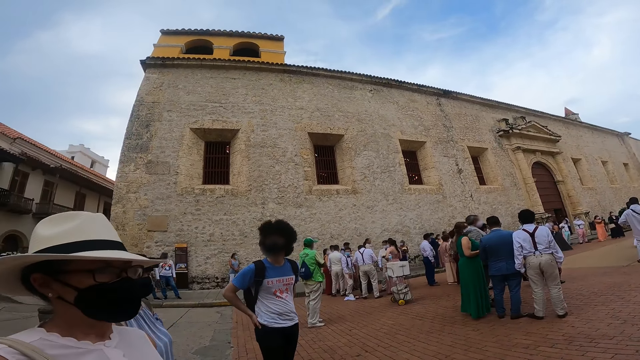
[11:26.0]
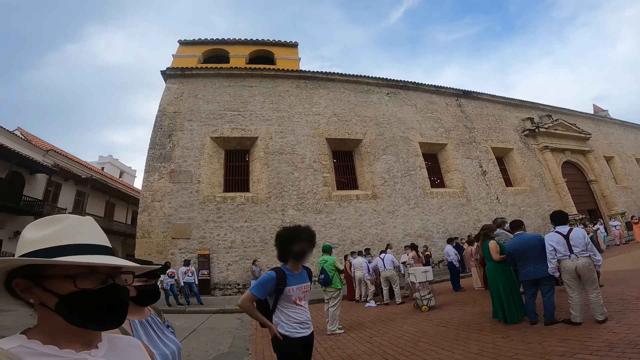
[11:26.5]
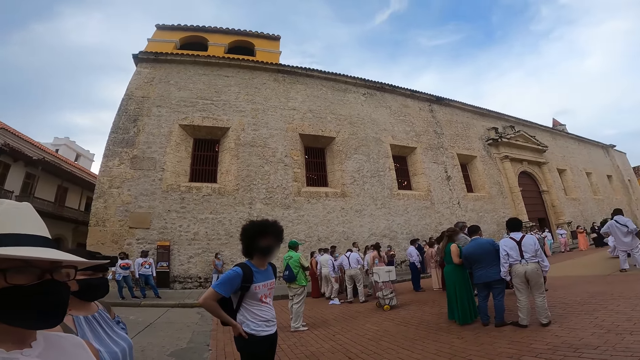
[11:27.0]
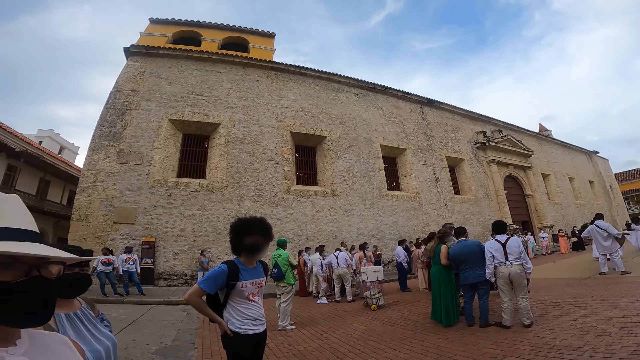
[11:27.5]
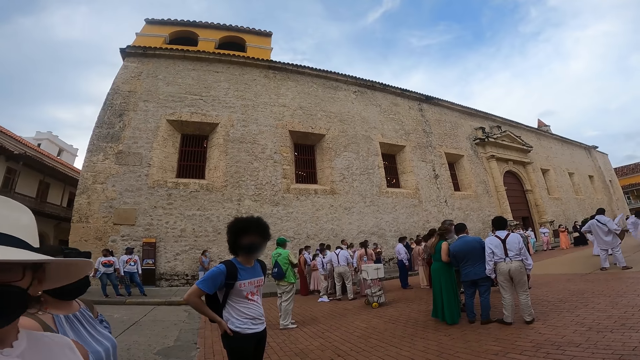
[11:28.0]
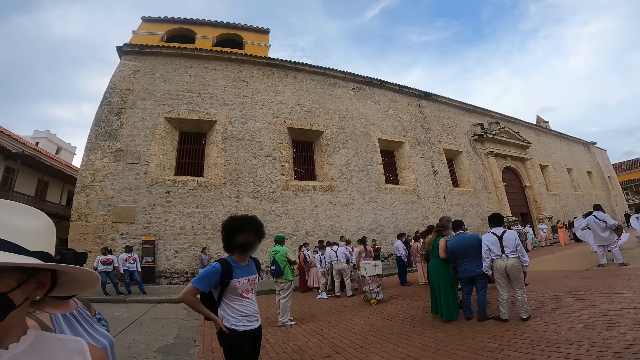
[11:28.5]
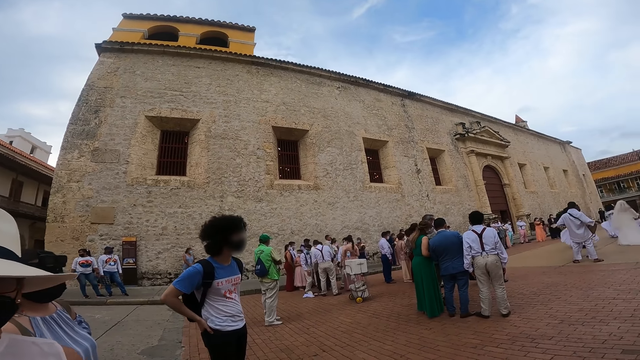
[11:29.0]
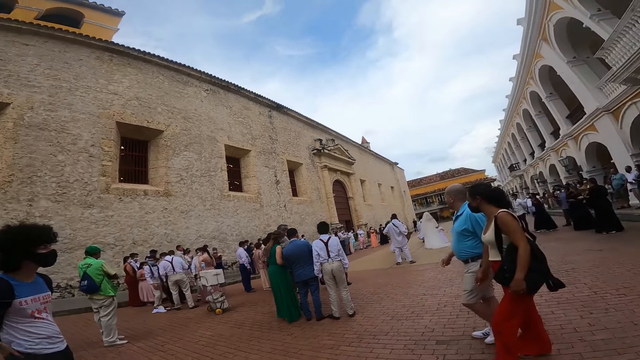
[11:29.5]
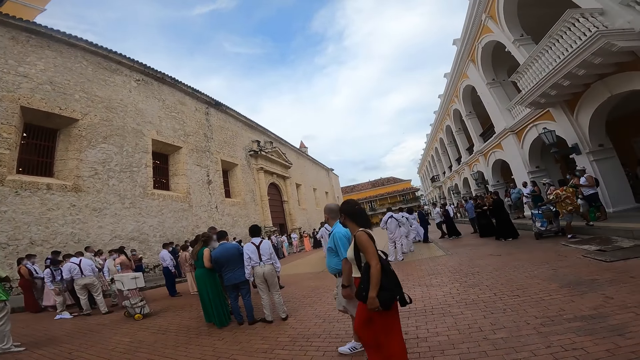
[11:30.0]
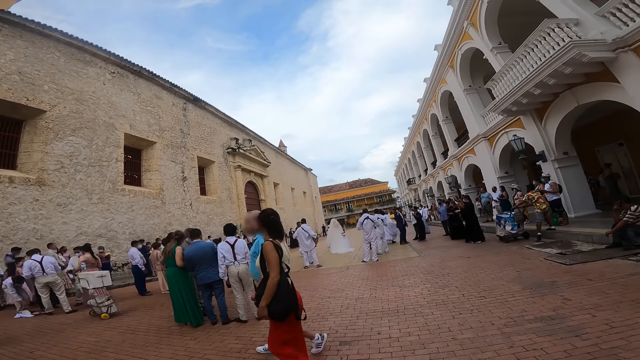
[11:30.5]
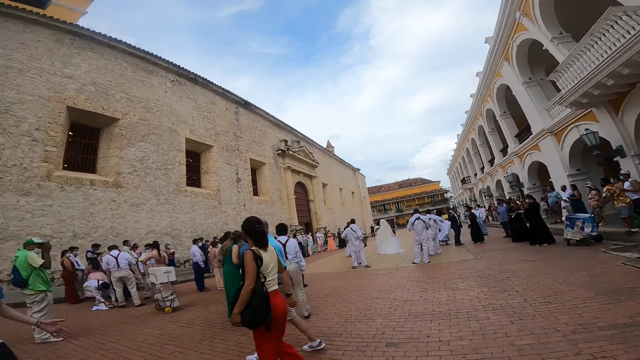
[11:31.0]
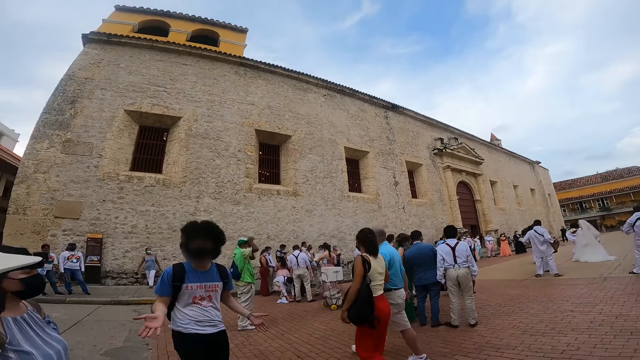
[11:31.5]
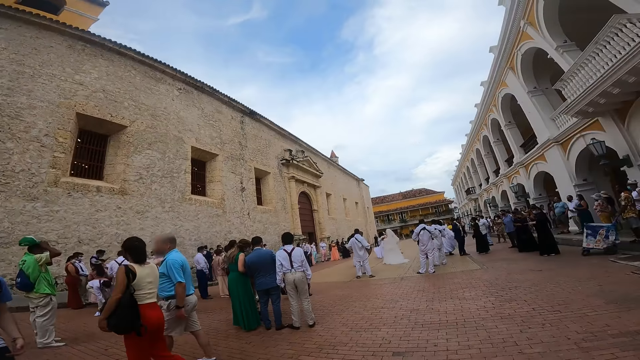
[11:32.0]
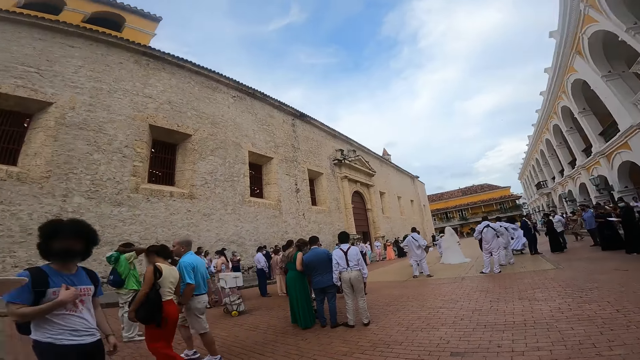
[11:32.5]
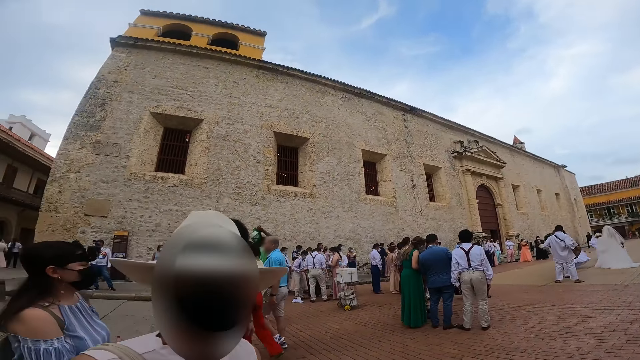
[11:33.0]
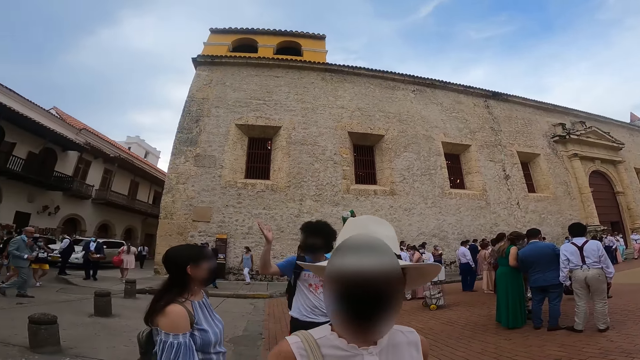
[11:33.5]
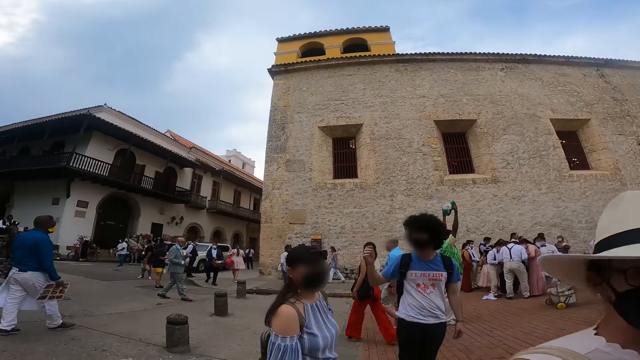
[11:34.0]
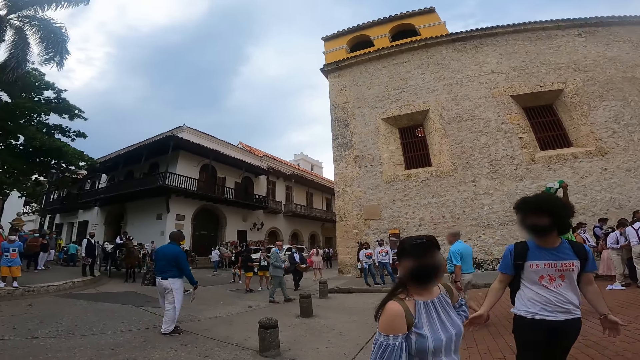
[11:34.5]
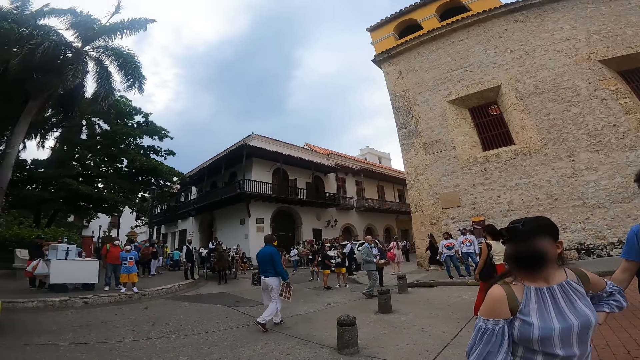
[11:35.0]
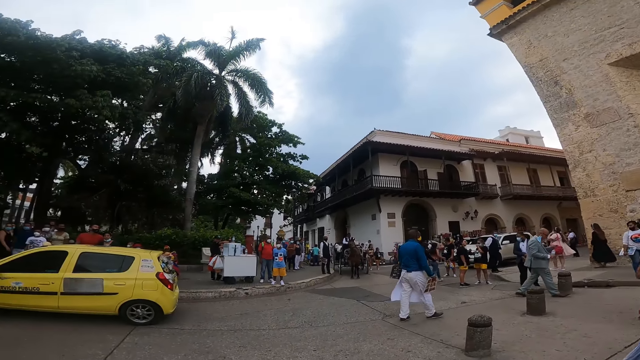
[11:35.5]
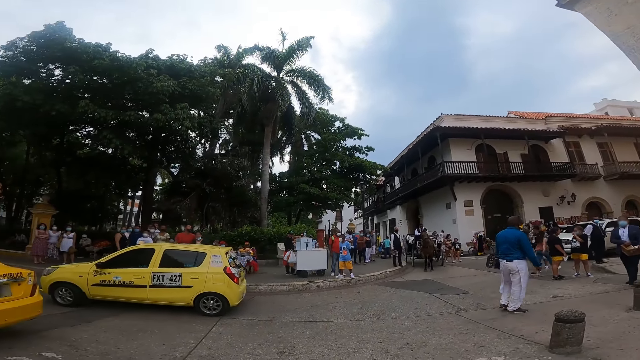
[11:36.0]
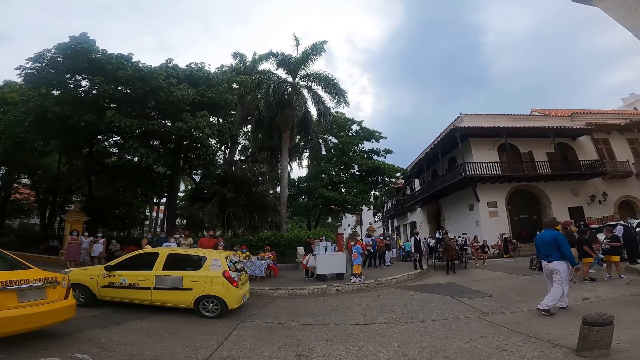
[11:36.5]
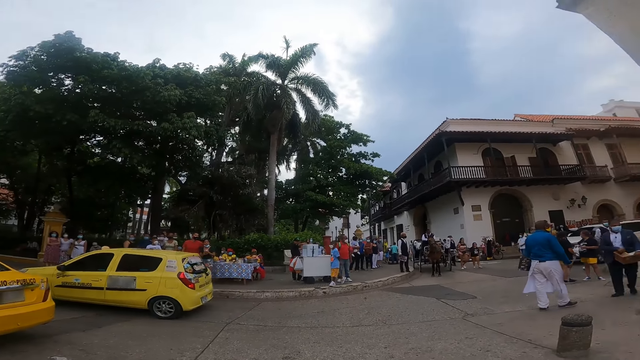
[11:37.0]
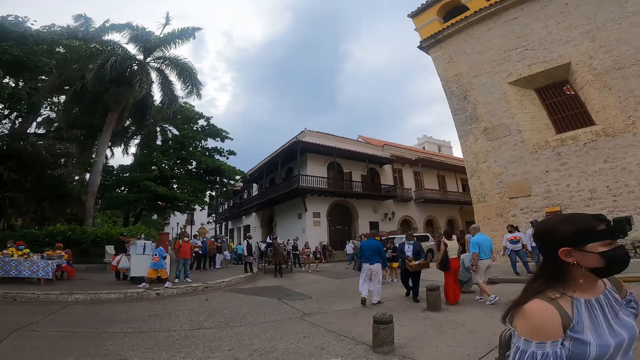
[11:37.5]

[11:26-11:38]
The camera wearer looks at the people. They look around.

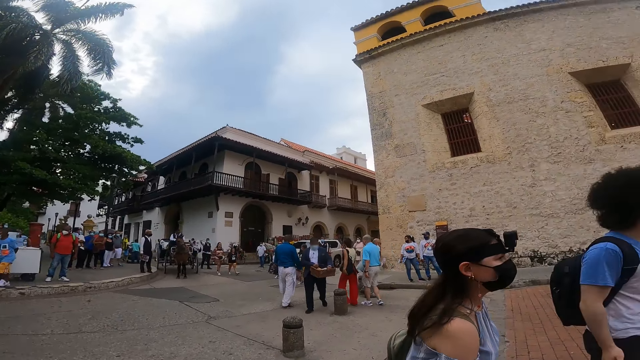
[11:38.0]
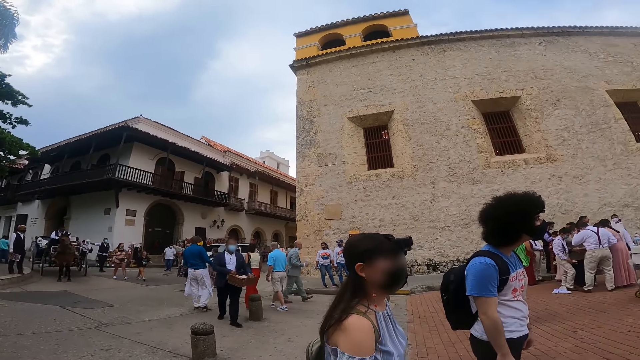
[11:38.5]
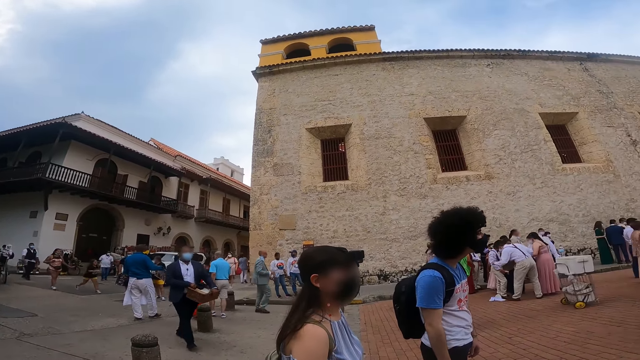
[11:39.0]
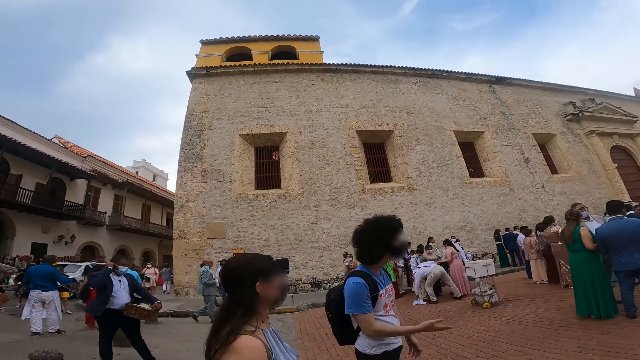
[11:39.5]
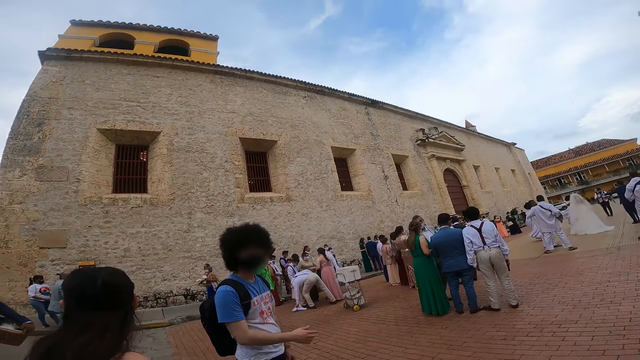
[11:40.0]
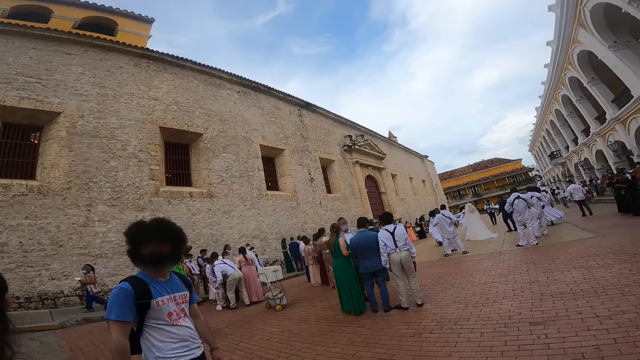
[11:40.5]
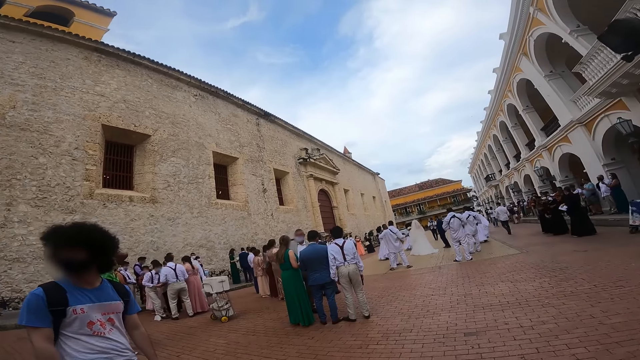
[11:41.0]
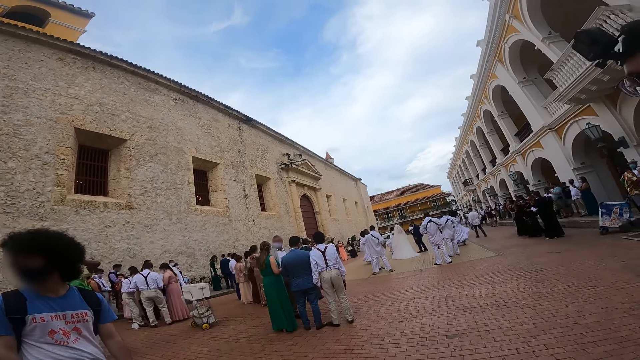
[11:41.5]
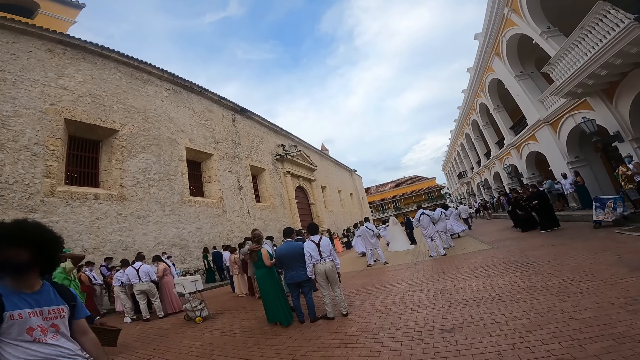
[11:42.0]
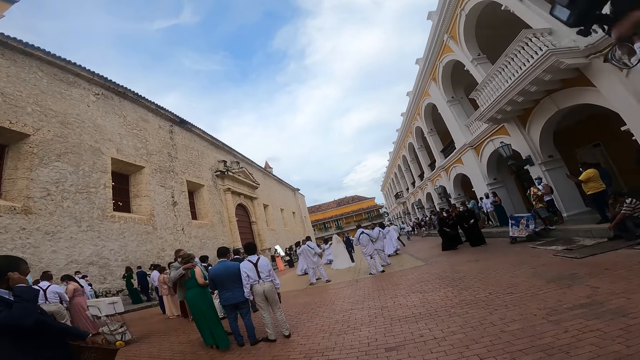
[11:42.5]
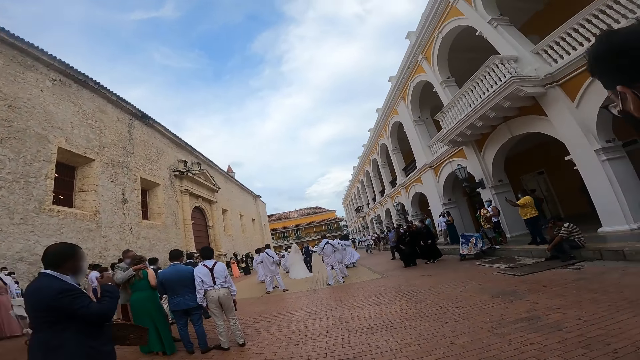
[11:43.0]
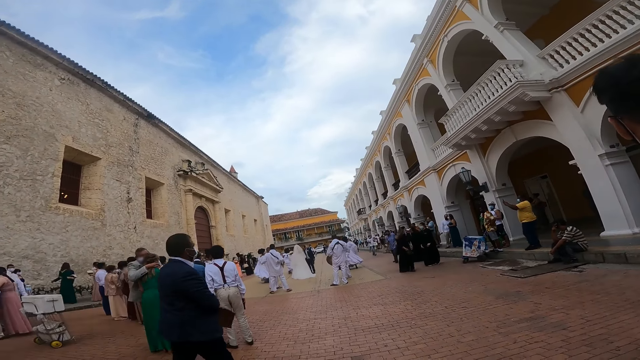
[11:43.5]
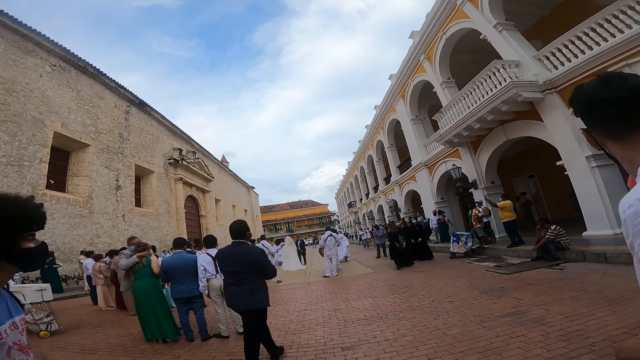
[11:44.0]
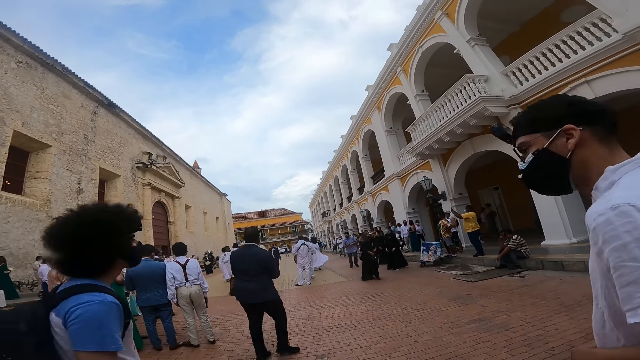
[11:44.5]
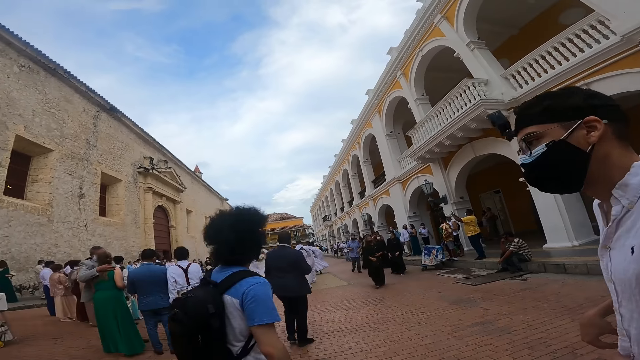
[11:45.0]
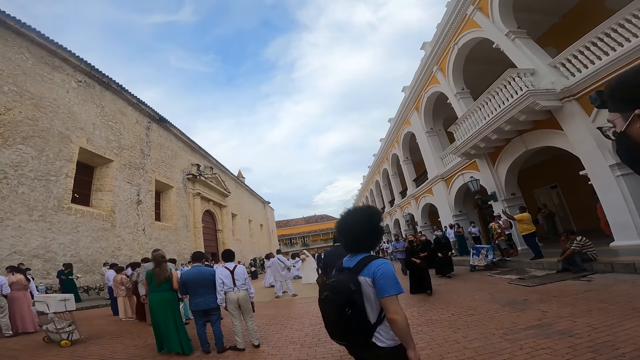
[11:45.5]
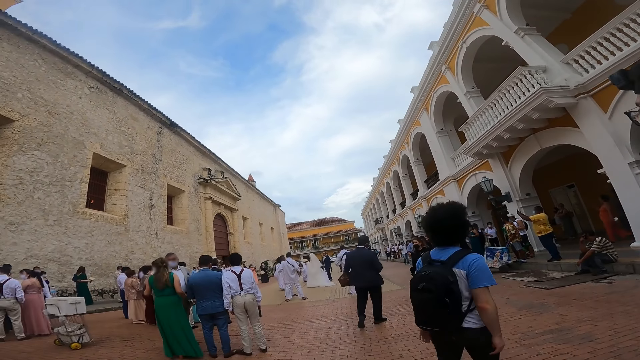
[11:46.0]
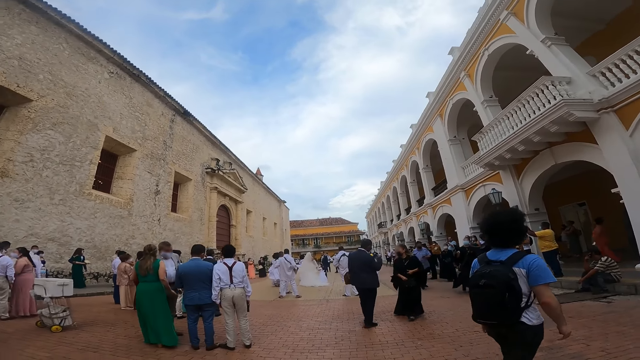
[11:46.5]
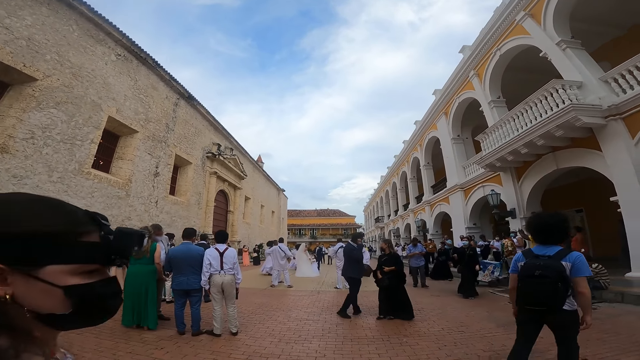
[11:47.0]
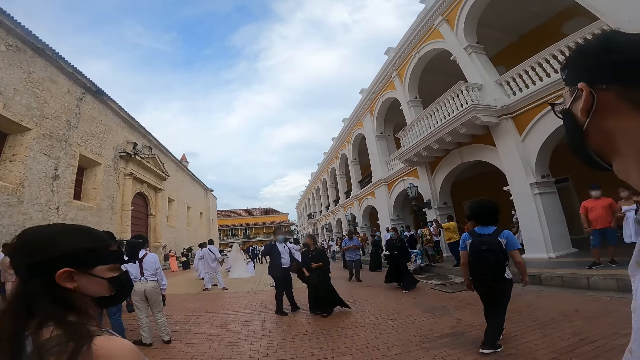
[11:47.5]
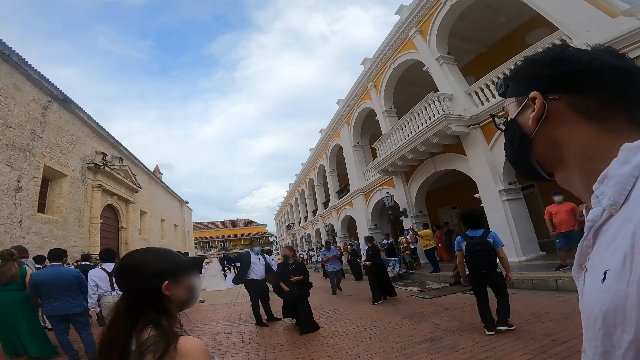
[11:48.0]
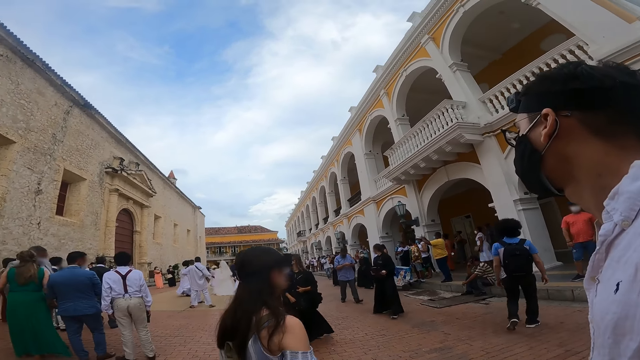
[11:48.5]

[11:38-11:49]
A man walks past the camera wearer.
